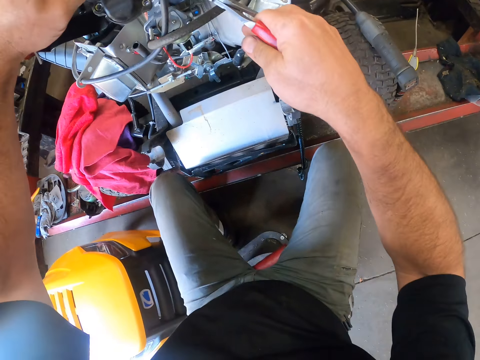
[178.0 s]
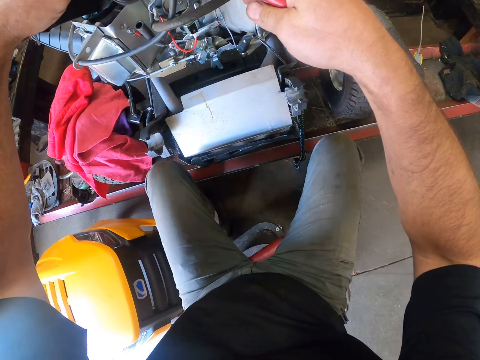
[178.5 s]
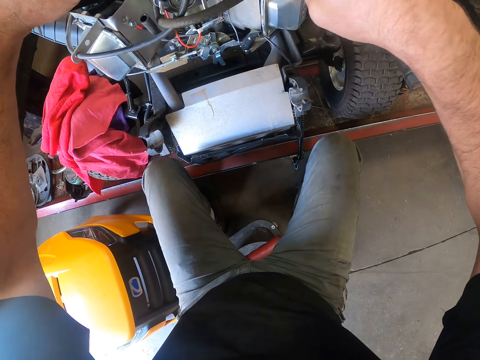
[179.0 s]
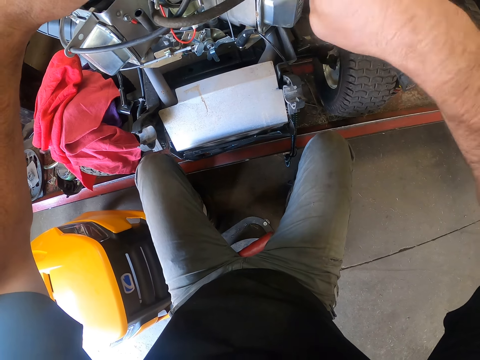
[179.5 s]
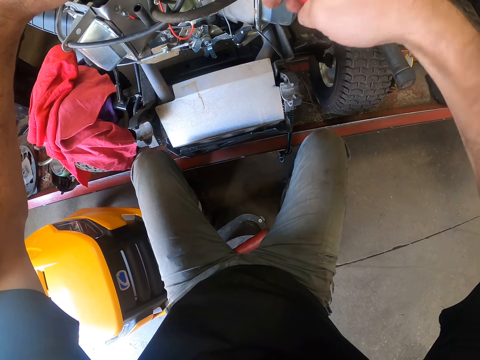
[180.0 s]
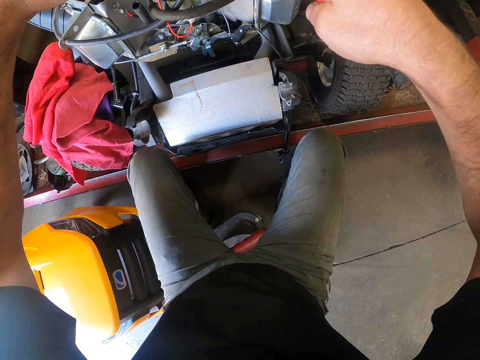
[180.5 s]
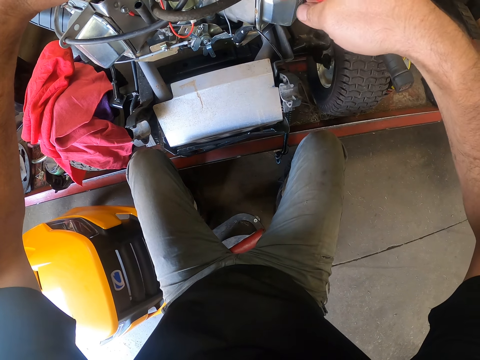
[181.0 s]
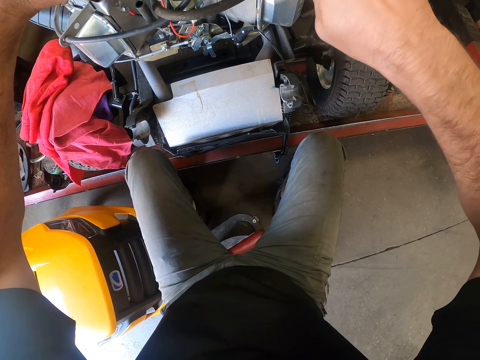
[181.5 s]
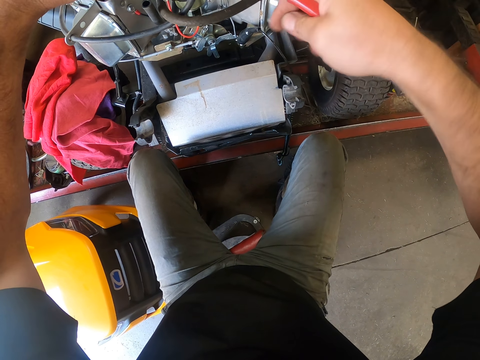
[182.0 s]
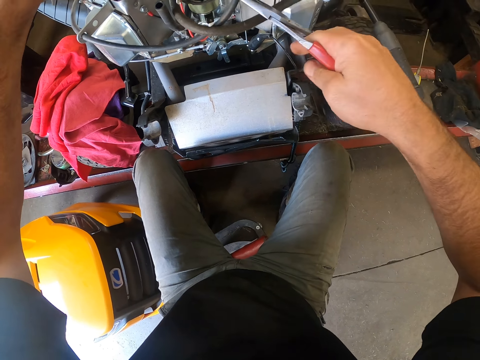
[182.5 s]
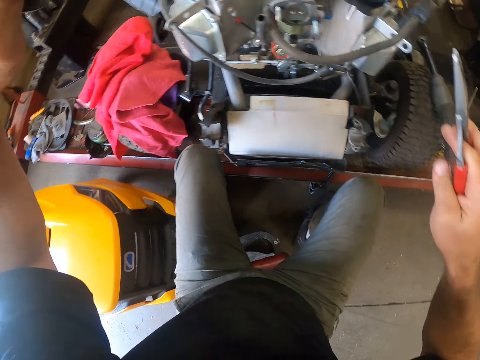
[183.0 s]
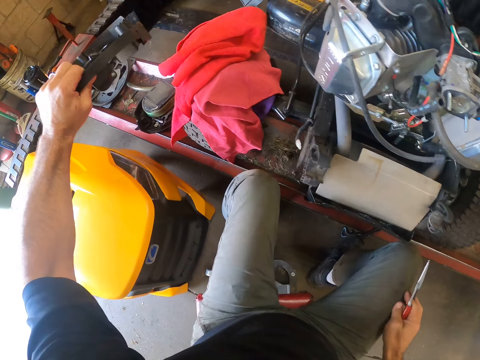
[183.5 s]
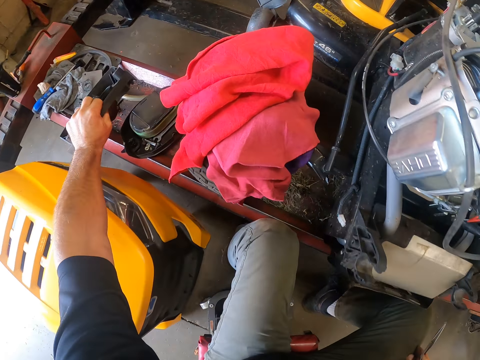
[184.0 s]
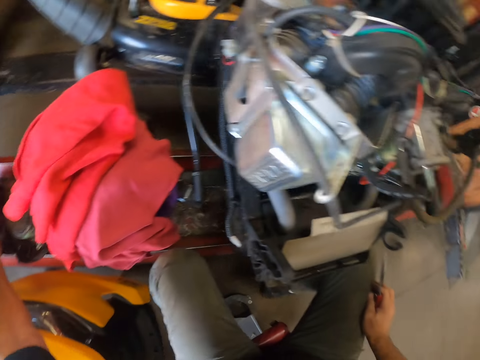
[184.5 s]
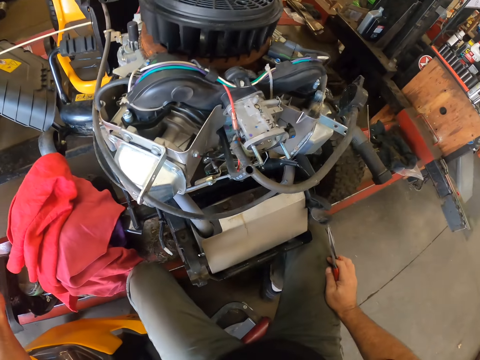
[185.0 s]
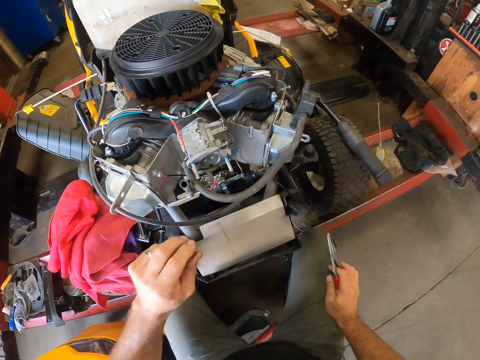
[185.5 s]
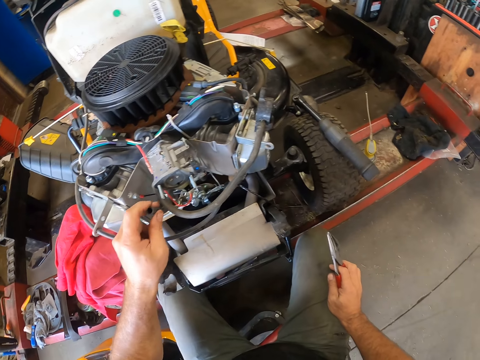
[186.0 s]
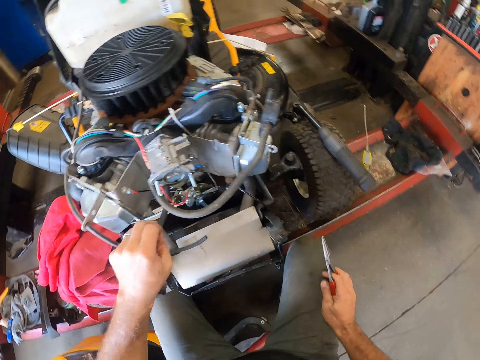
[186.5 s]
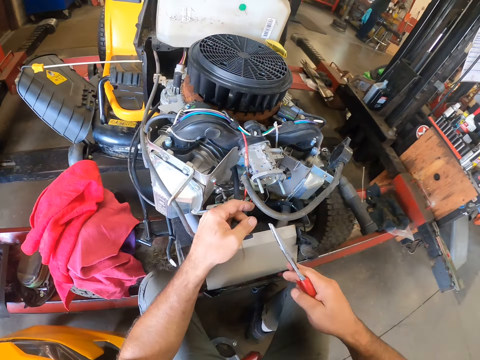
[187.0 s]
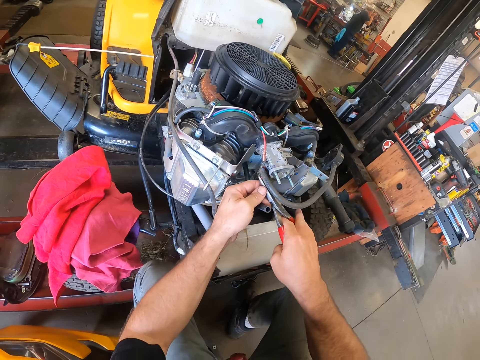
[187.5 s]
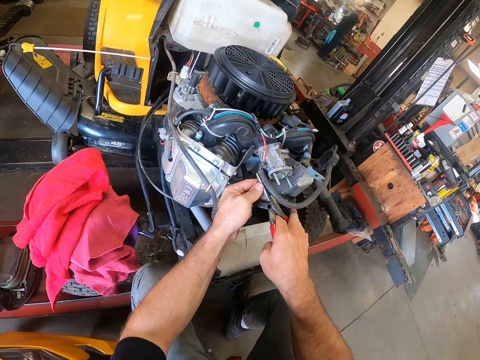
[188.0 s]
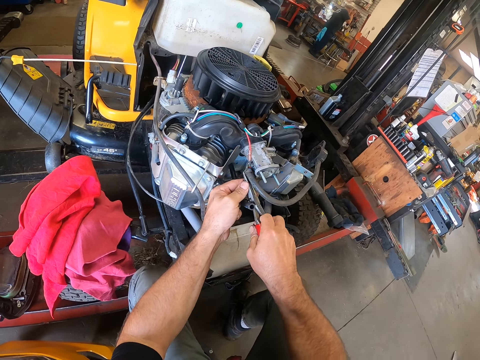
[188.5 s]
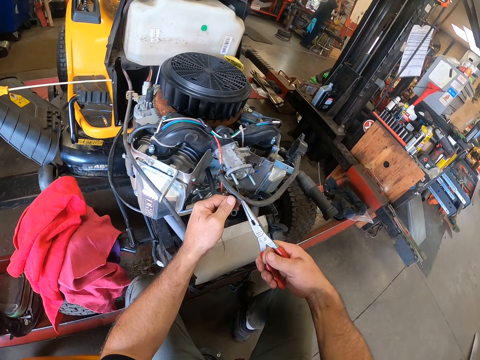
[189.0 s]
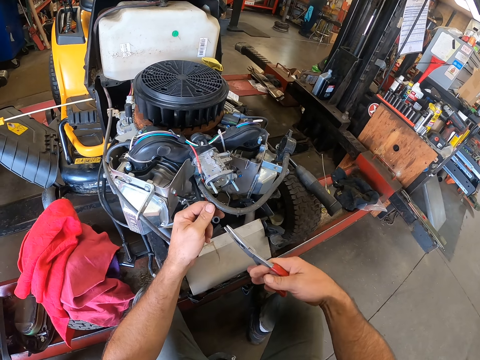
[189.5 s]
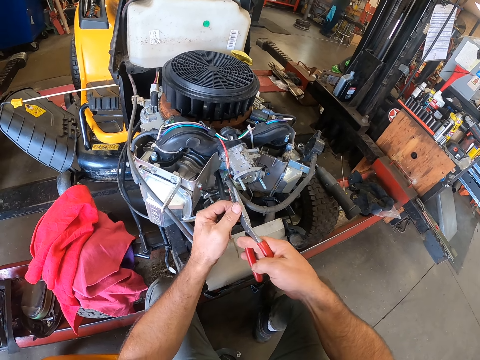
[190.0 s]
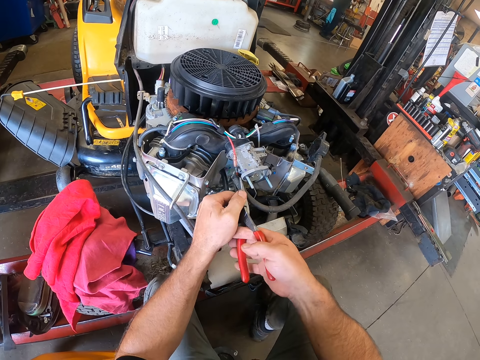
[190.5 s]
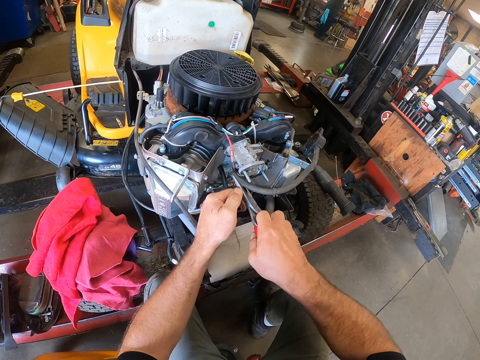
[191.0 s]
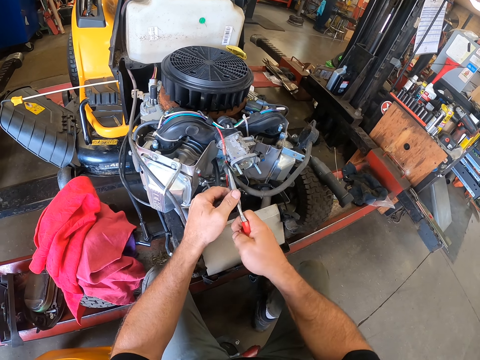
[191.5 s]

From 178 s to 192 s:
The camera wearer removes a fuel hose or fuel pipe with the pair of pliers. He drops the black plastic on the metal stand with his left hand. He looks around the ride-on lawn mower. He stares at the engine of the ride-on lawn mower. He holds the fuel hose with his left hand. He moves the fuel pipe of the ride-on lawn mower. He removes the fuel hose from the engine with the pair of pliers.

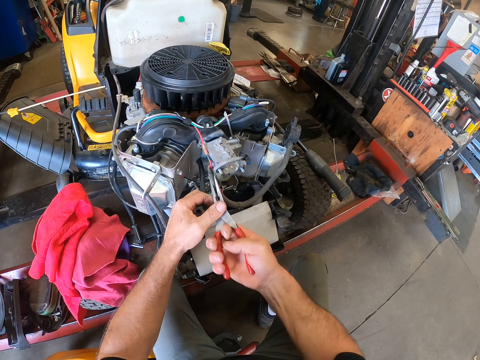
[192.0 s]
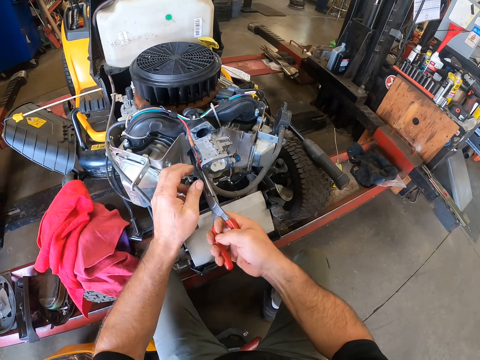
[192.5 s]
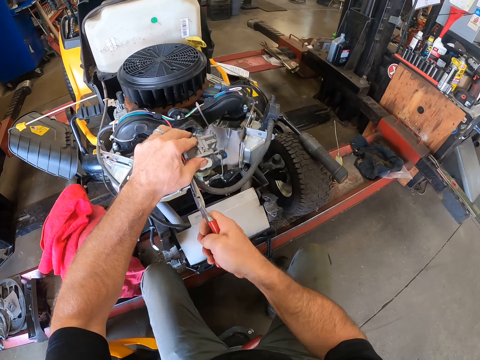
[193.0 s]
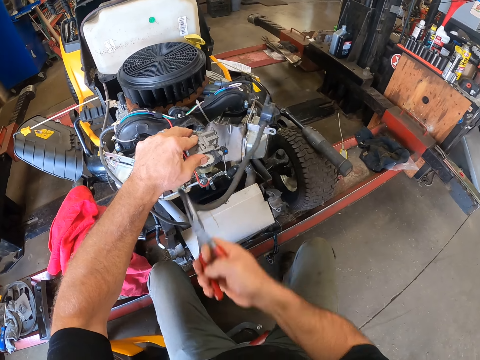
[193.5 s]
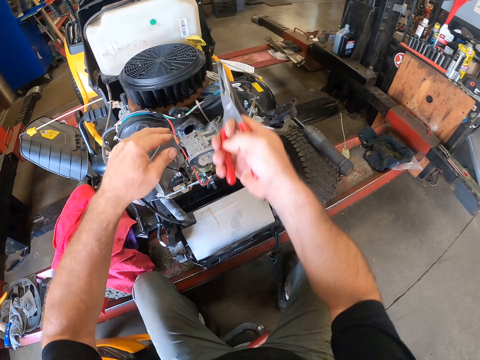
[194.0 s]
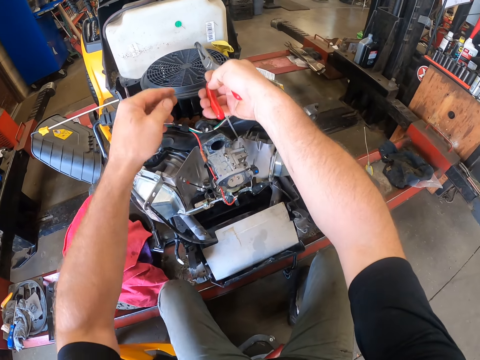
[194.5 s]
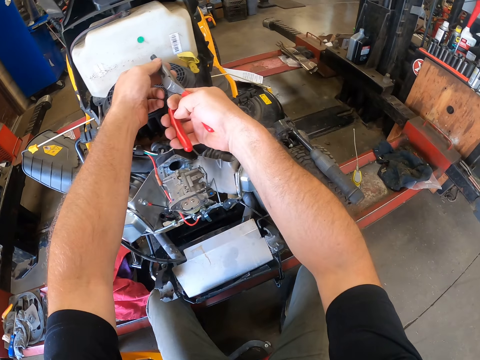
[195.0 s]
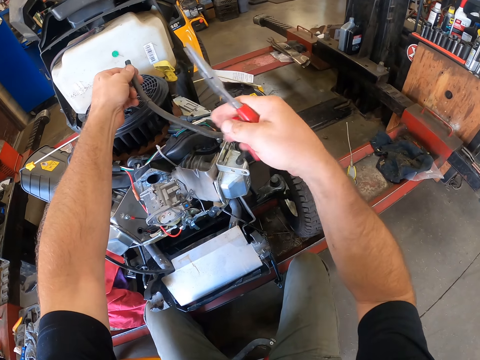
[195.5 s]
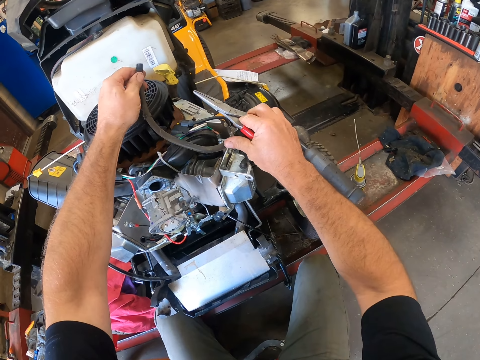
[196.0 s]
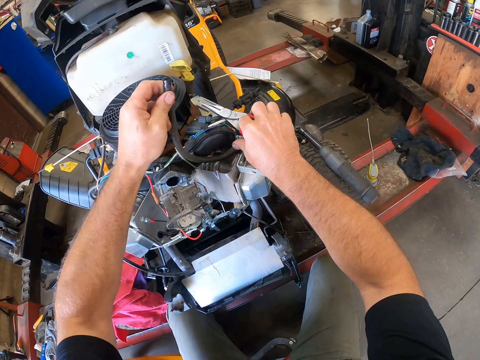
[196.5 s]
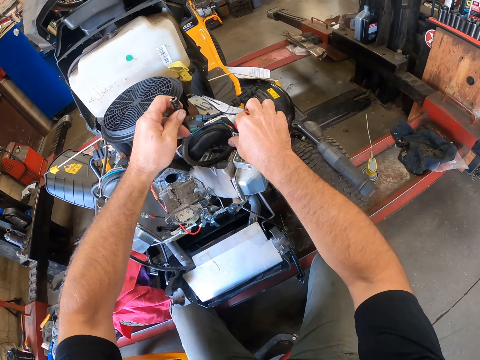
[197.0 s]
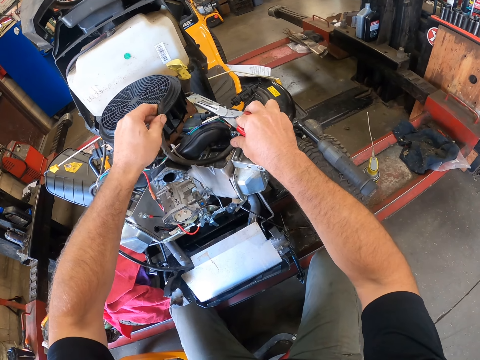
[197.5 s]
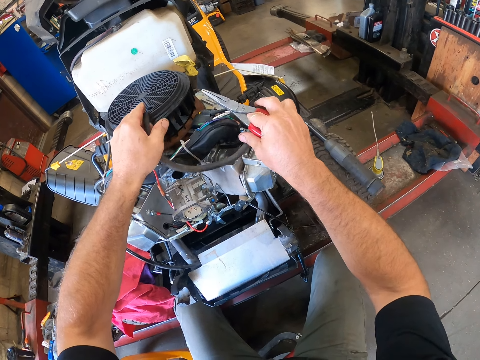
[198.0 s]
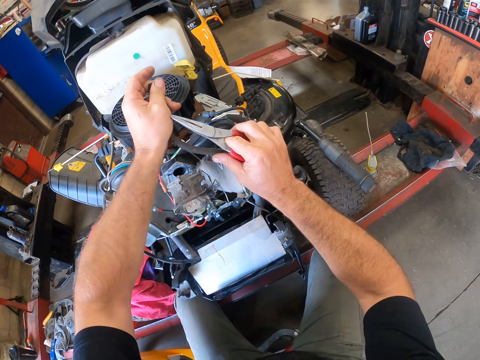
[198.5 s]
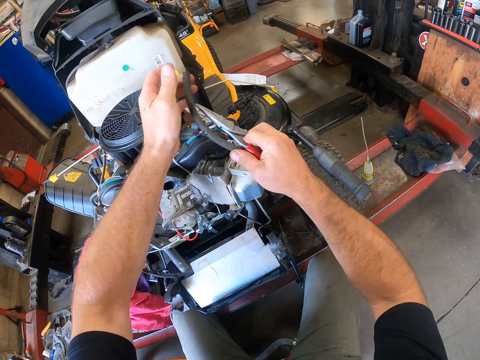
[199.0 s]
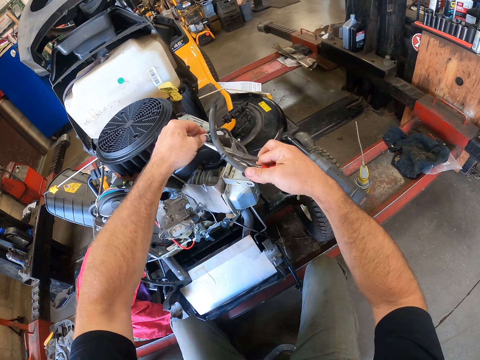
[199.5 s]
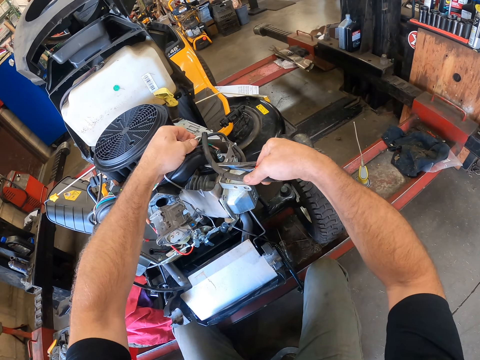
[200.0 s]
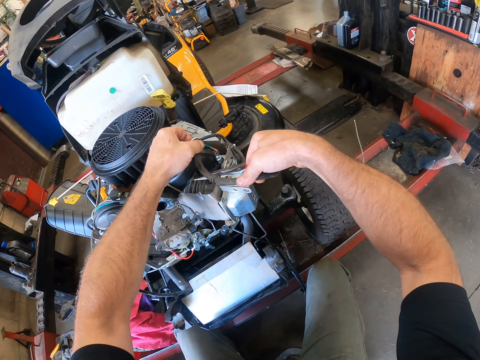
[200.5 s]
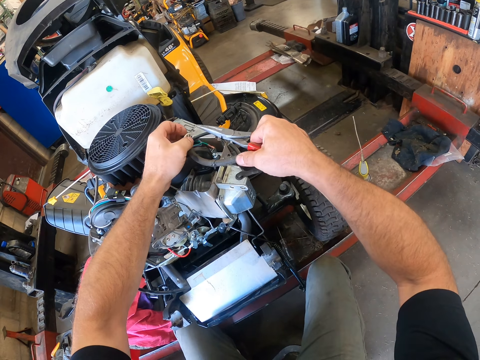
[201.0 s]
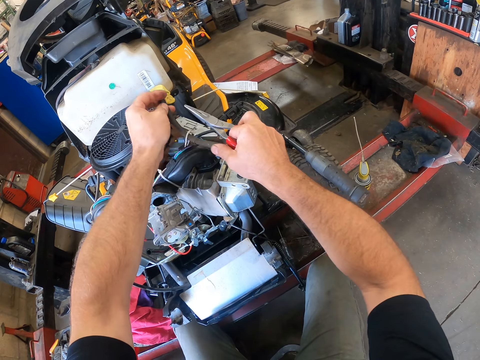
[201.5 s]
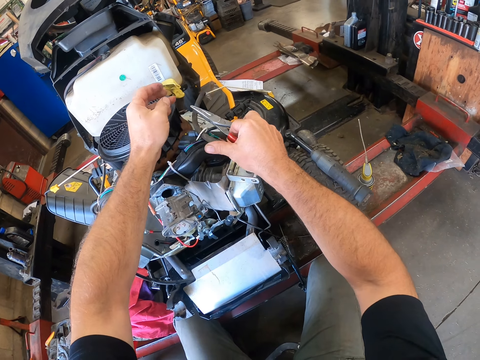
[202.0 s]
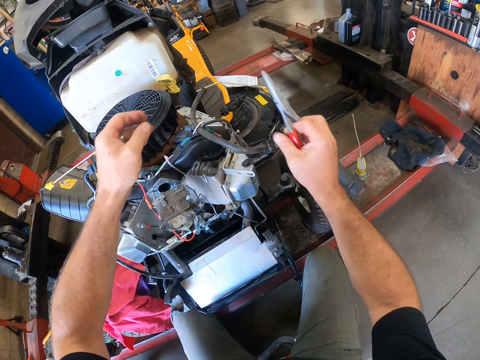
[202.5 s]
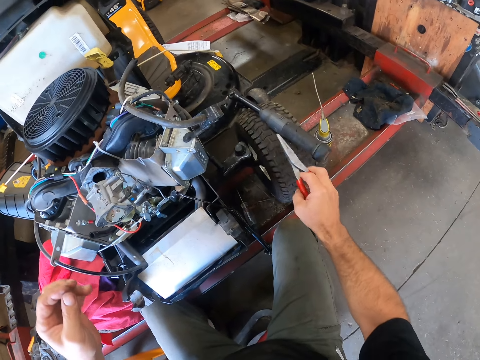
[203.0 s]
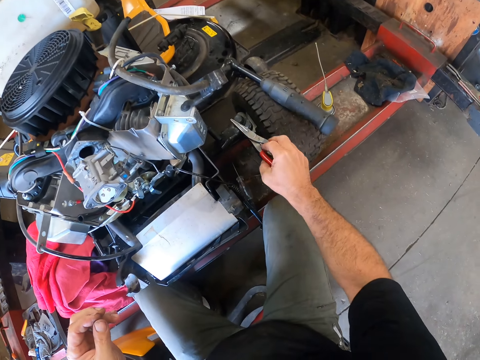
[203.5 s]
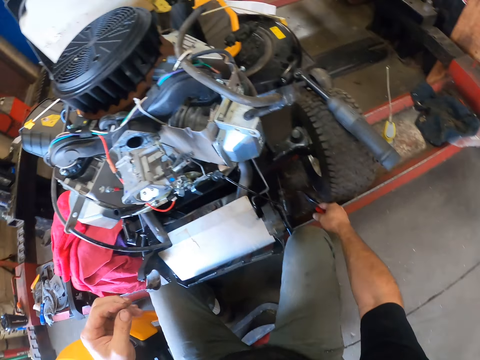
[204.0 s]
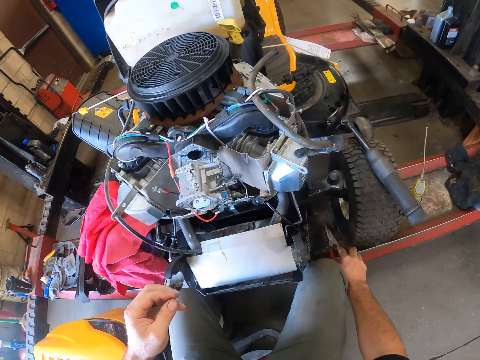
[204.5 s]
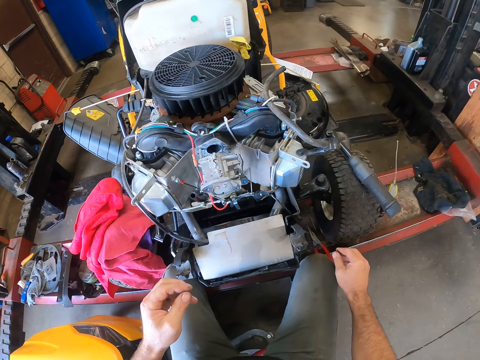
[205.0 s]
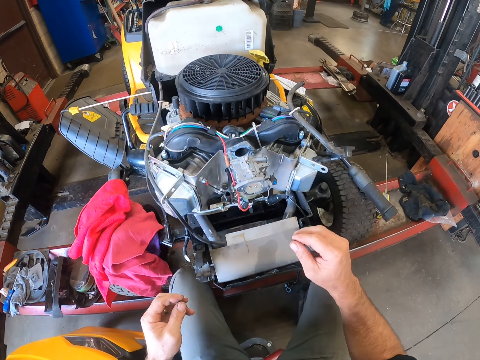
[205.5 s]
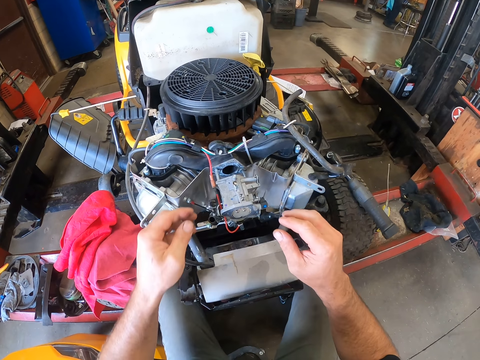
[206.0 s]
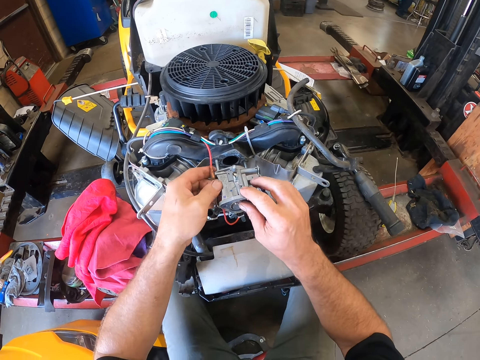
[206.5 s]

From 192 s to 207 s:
The camera wearer moves the fuel pipe or fuel hose on the ride-on lawn mower. He holds the fuel hose with his left hand. He holds the fuel hose with his right hand. He inserts the fuel hose into a wire in the mower engine. He removes his hands from the fuel pipe. He drops the pair of pliers on the metal stand with his right hand.
